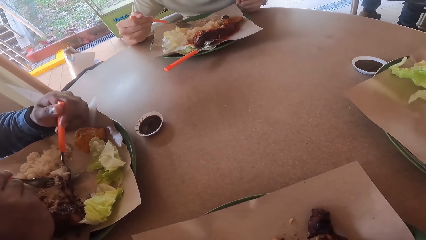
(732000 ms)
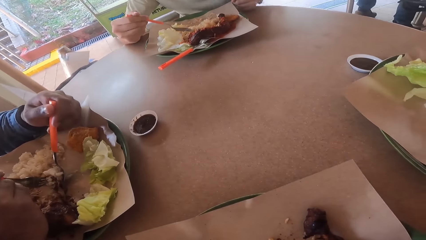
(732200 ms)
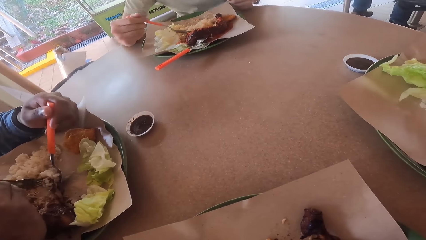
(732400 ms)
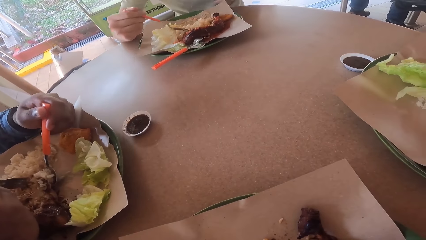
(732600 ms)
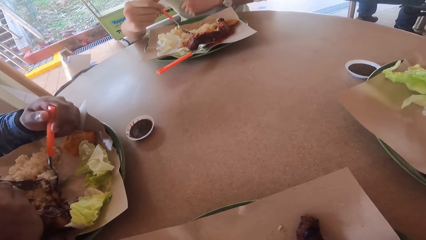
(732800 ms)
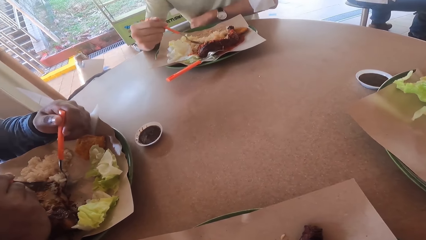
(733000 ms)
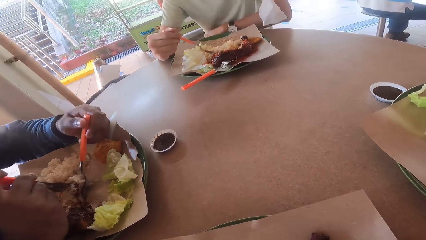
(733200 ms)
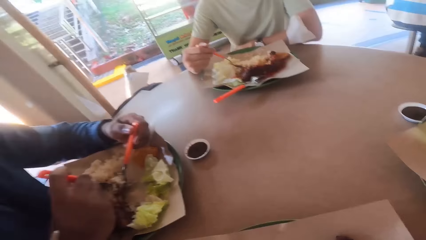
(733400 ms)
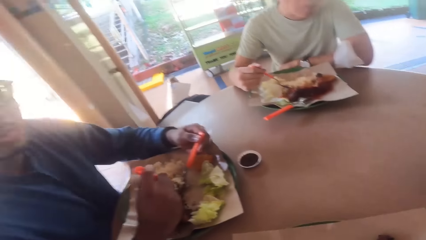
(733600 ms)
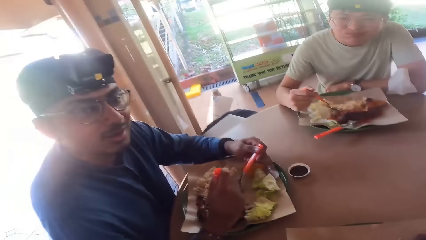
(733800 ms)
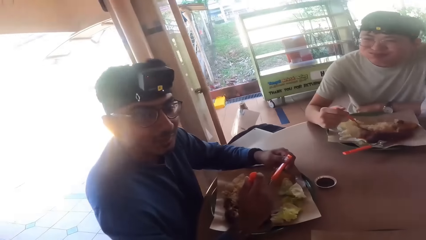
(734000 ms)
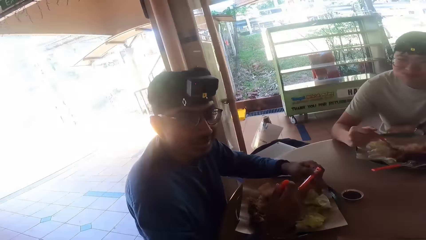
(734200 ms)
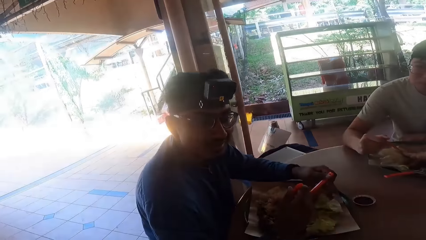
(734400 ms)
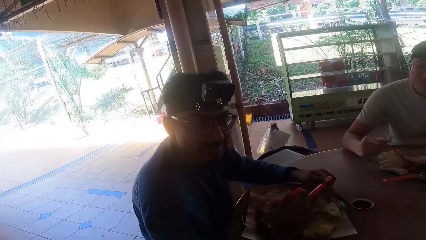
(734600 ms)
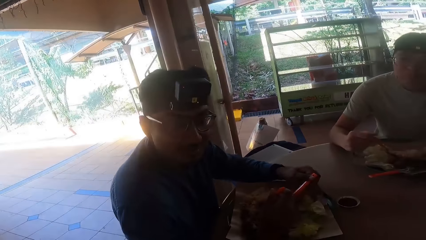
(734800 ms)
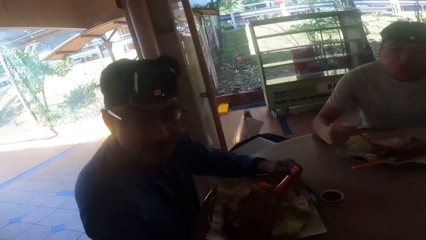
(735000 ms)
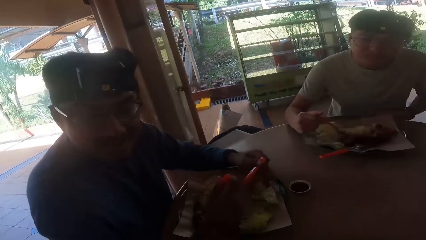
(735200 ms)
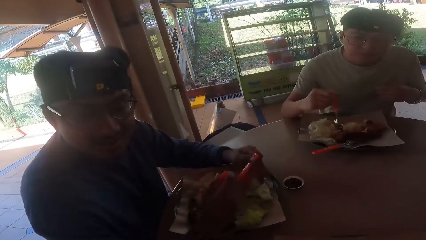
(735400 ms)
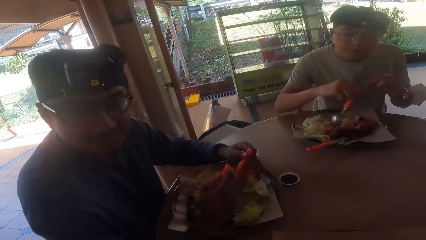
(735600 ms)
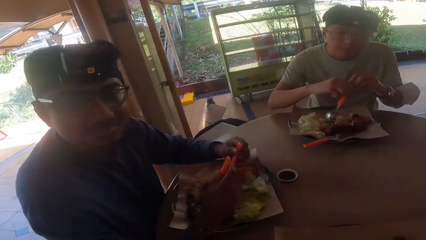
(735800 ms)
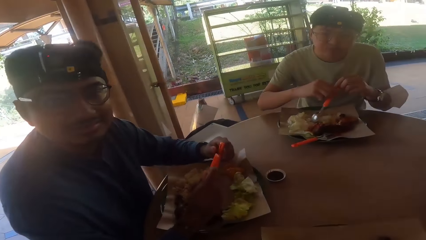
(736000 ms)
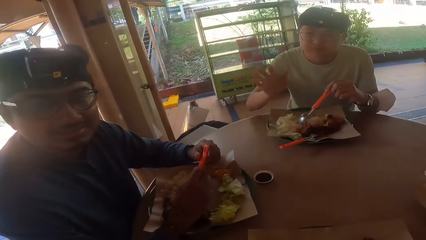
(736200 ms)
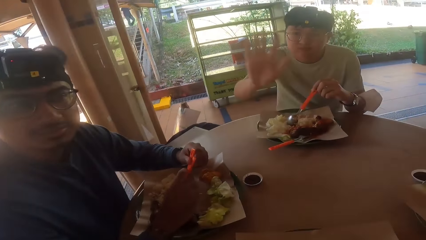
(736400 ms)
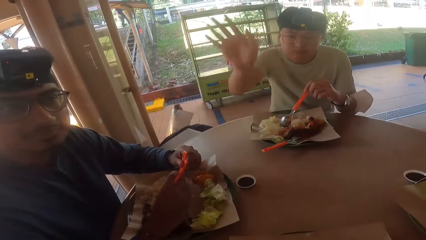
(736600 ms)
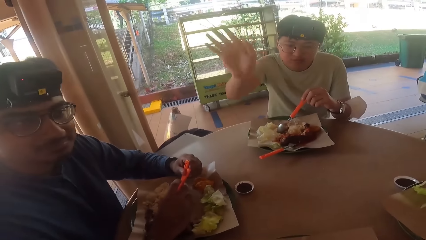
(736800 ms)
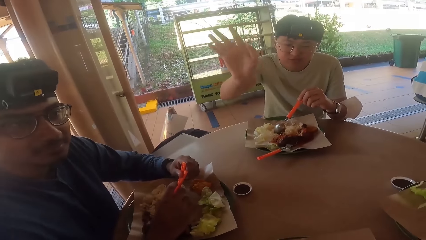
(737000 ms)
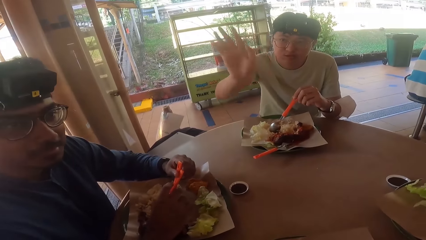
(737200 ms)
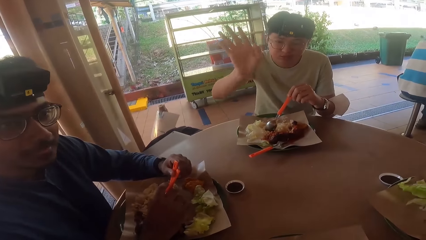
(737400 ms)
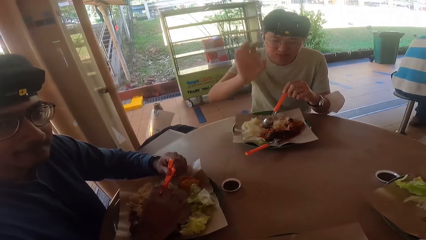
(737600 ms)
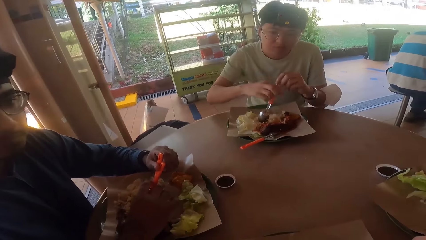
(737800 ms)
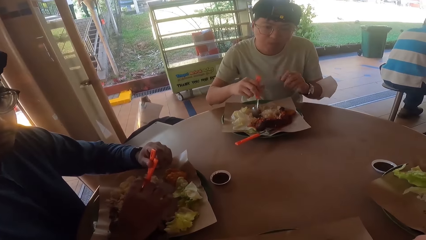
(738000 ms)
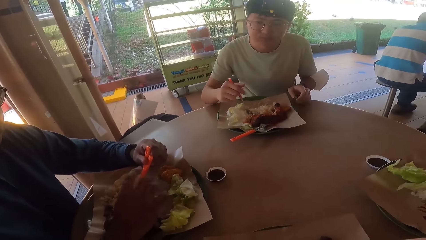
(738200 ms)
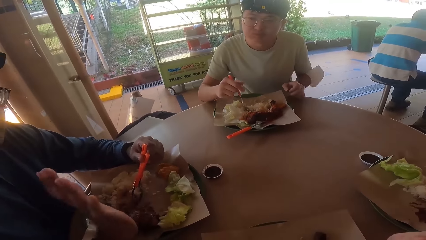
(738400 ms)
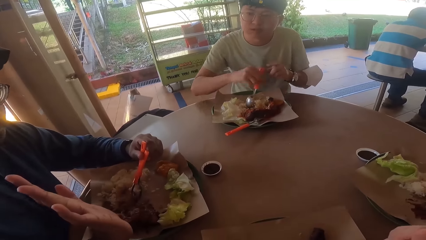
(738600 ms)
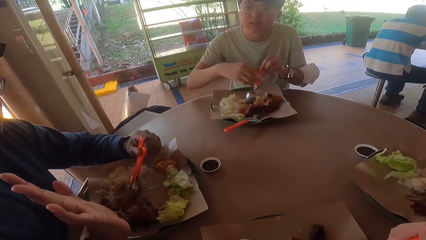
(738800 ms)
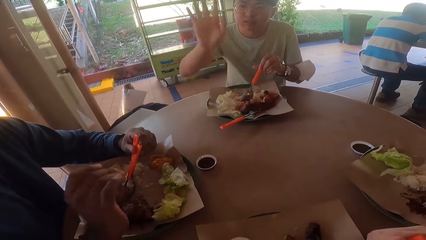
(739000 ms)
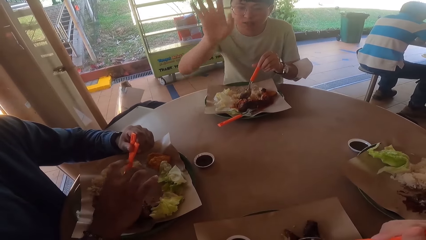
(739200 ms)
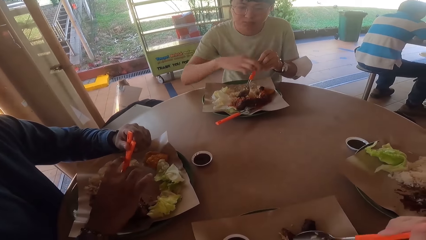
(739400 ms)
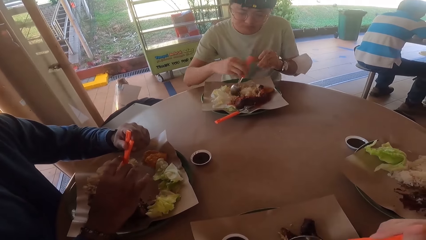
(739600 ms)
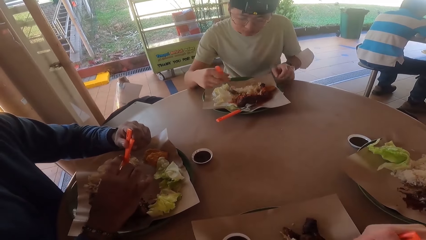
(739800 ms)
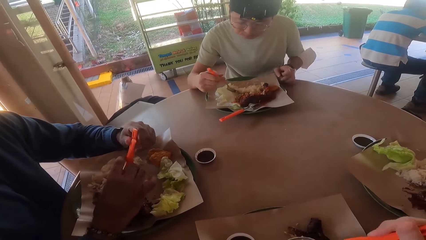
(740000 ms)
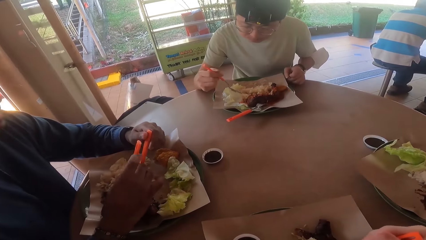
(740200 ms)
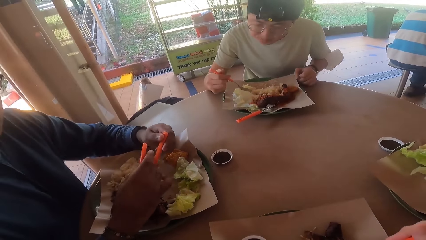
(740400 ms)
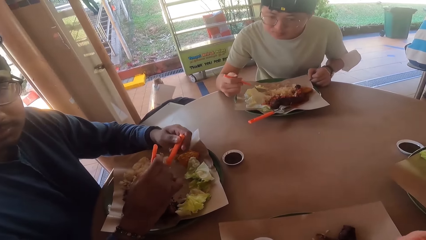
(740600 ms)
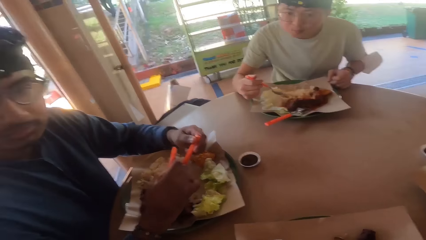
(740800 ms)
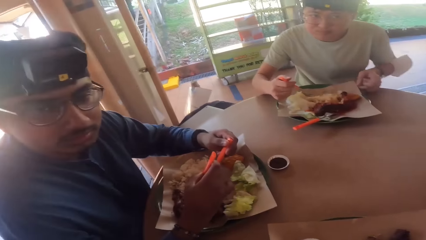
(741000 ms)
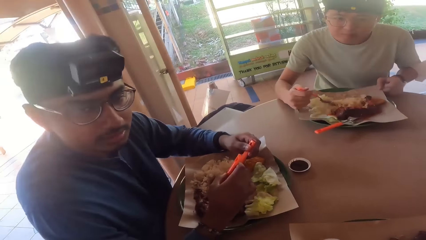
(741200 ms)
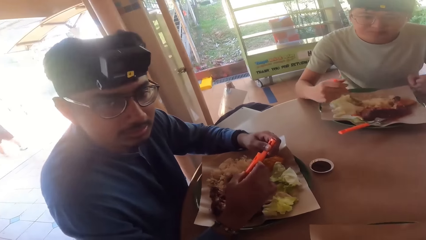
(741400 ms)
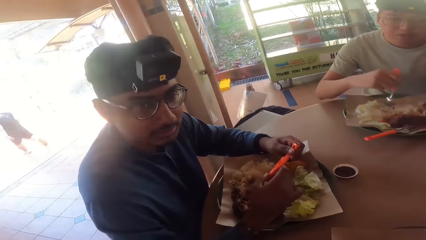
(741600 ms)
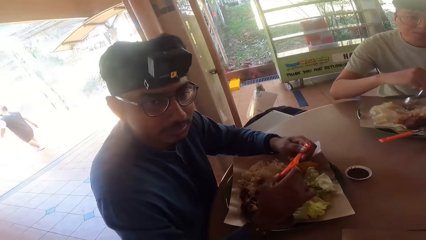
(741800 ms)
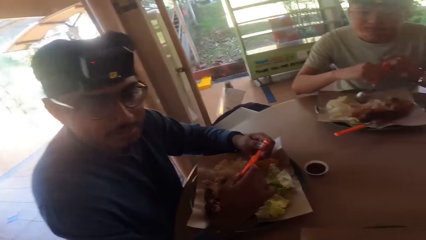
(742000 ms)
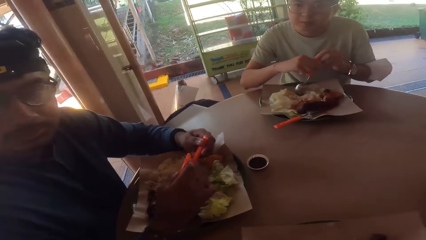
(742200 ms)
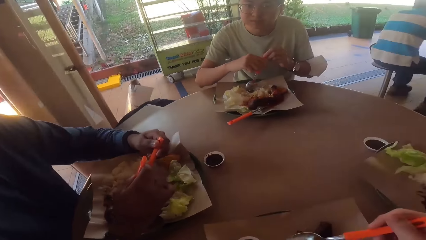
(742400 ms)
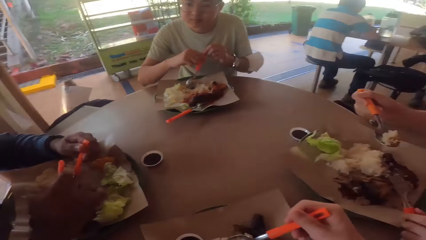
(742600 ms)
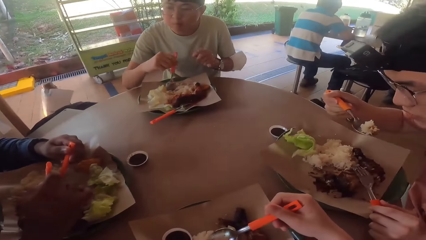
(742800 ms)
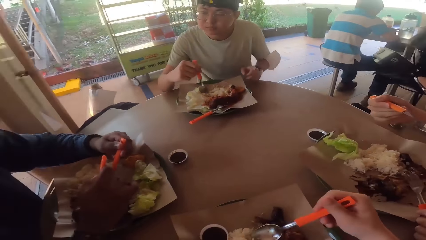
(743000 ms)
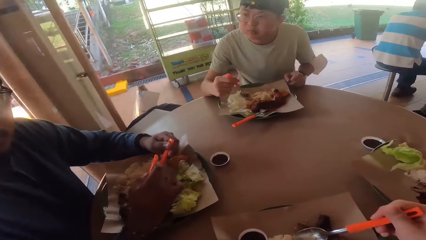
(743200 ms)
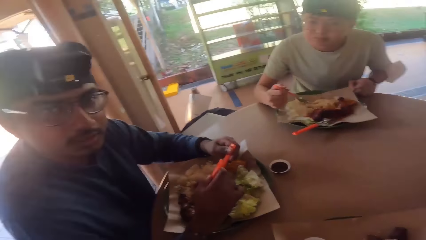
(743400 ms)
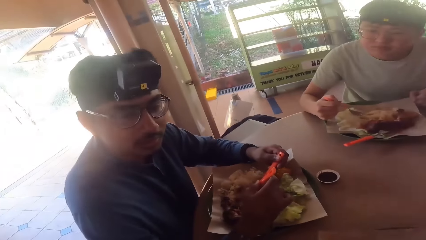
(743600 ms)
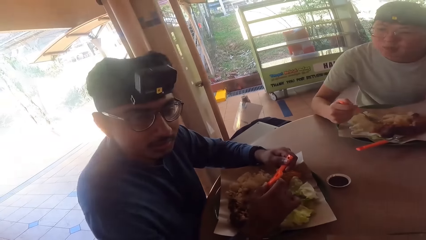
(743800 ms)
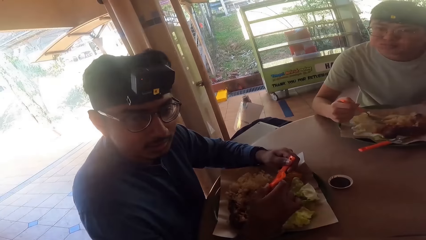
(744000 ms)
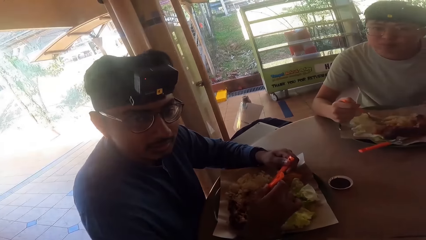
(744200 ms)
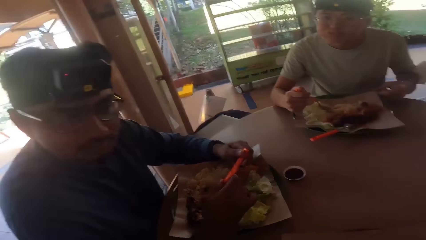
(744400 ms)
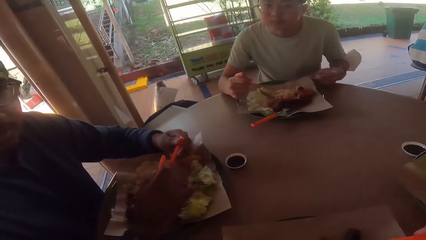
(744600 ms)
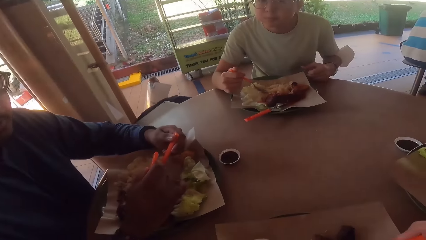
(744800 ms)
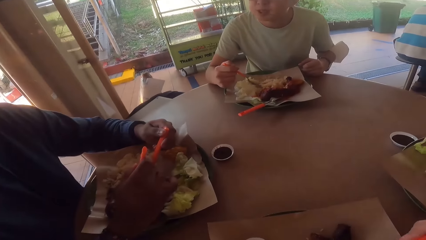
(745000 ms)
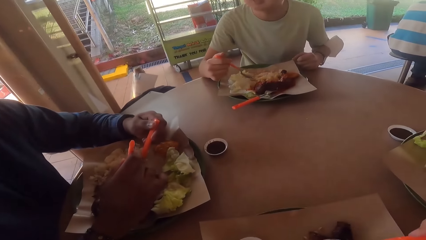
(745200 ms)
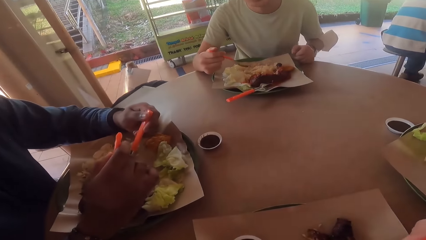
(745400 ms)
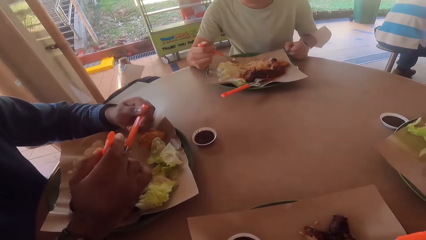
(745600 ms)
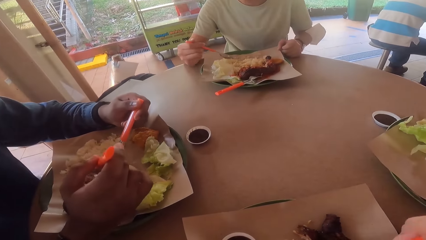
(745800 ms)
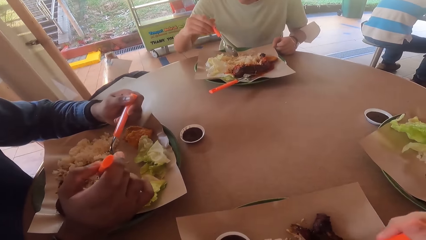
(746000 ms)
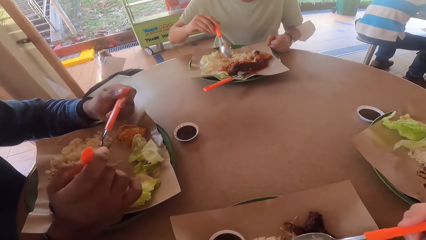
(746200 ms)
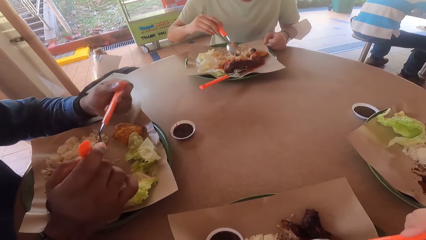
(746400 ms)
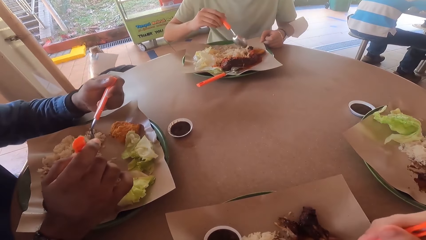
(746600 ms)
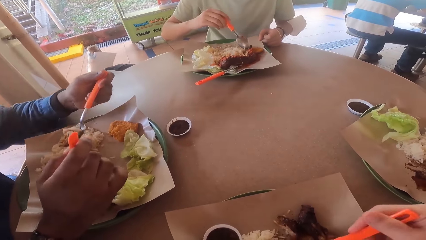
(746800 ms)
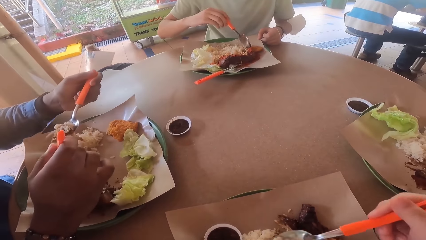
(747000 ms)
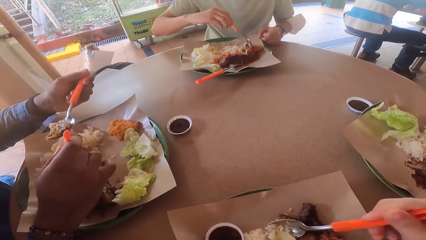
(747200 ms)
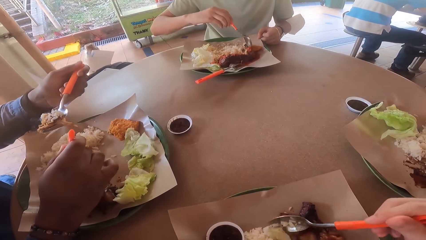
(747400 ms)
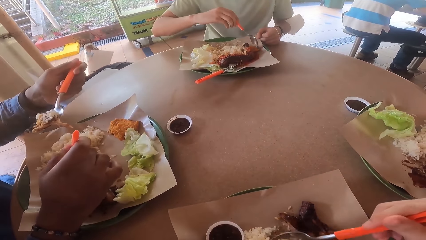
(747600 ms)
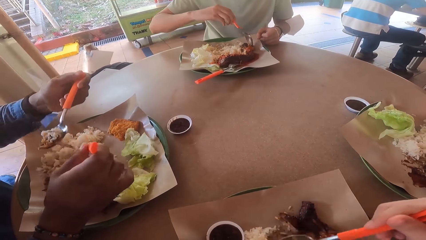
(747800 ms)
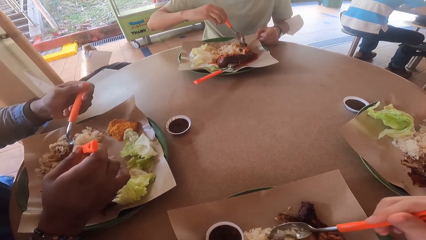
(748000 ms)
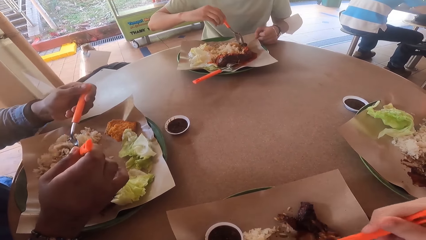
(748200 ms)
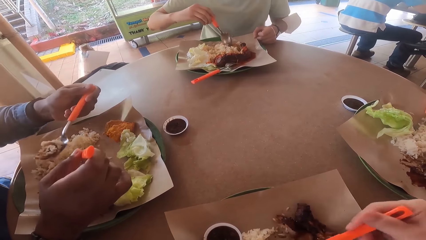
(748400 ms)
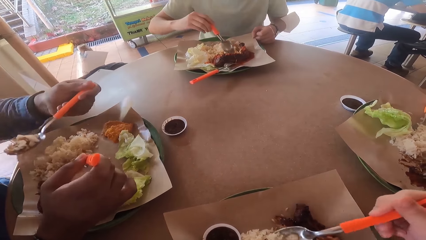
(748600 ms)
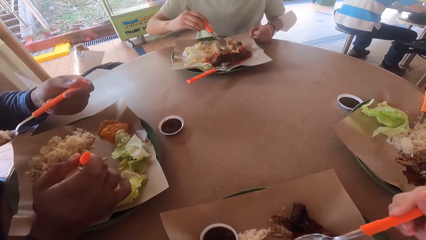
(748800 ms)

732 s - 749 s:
A man waves his right hand. Another man makes a hand gesture.
